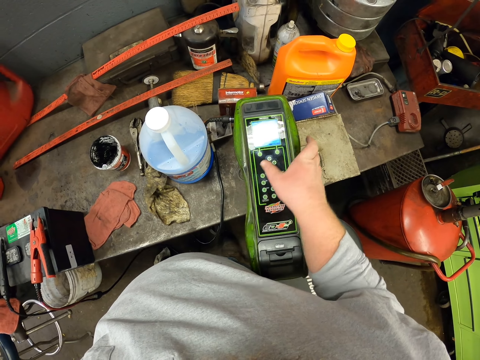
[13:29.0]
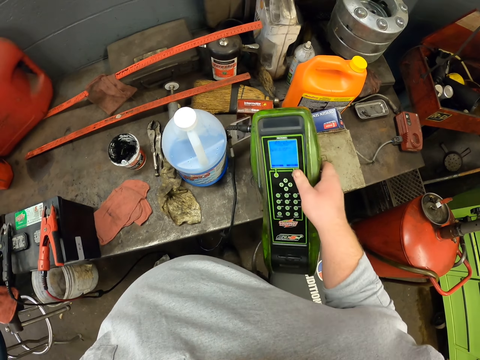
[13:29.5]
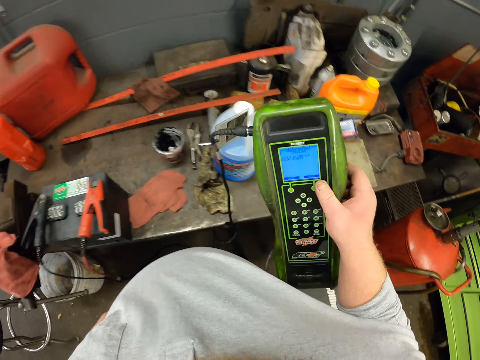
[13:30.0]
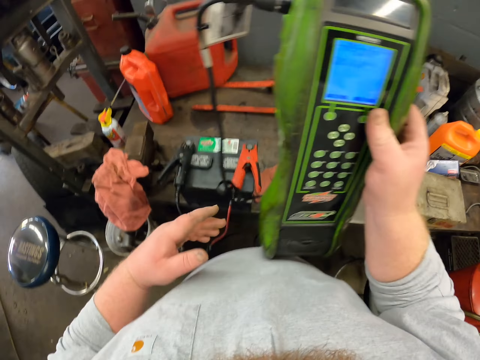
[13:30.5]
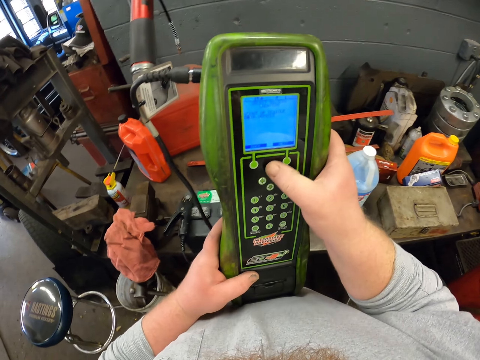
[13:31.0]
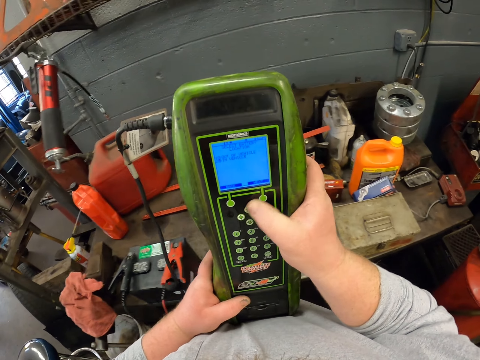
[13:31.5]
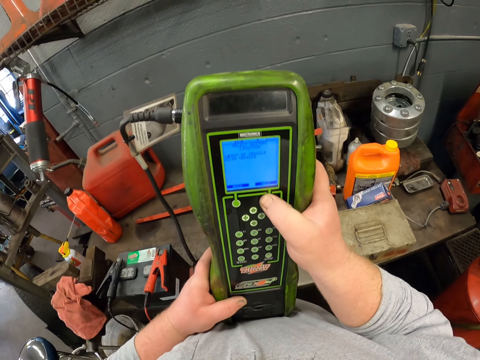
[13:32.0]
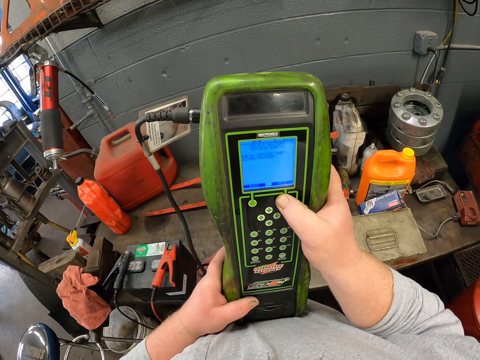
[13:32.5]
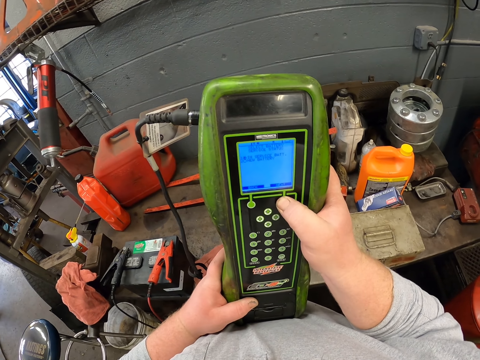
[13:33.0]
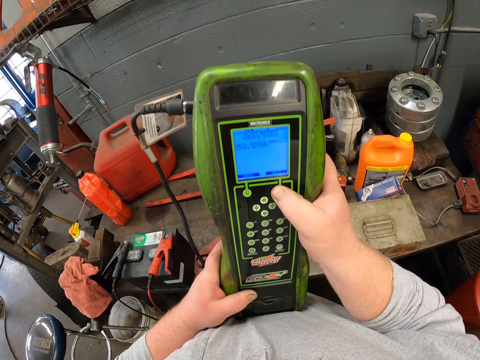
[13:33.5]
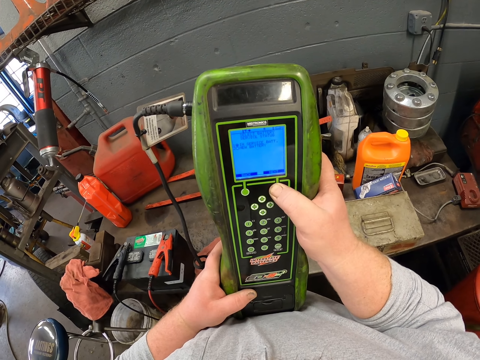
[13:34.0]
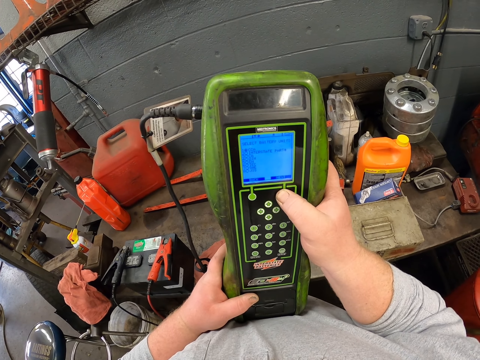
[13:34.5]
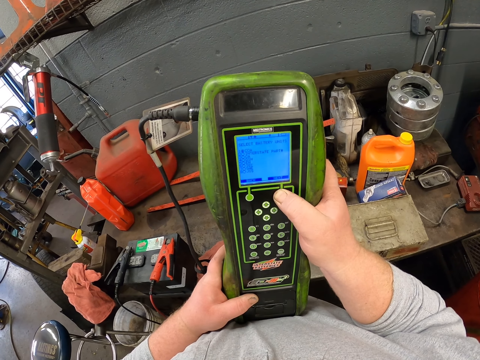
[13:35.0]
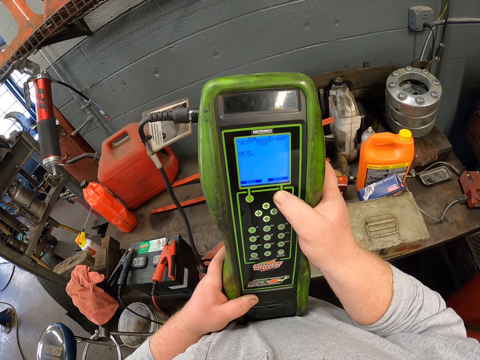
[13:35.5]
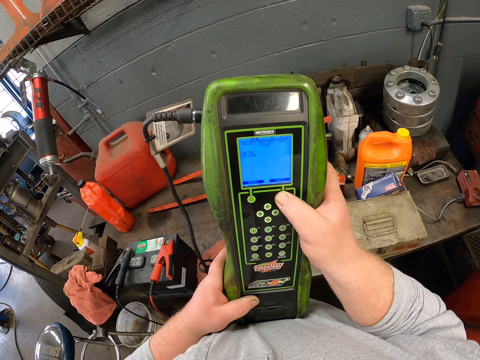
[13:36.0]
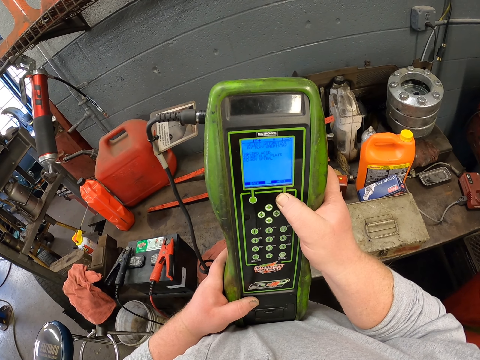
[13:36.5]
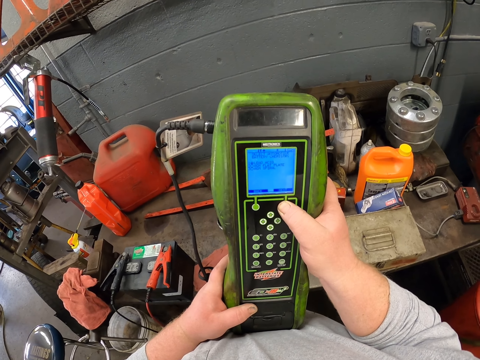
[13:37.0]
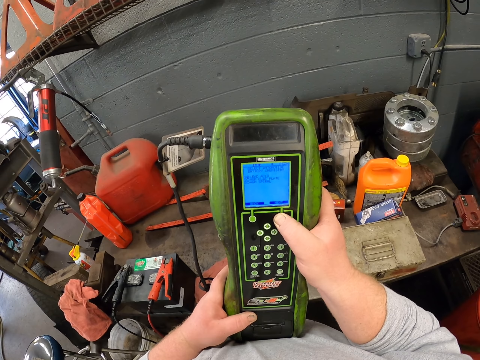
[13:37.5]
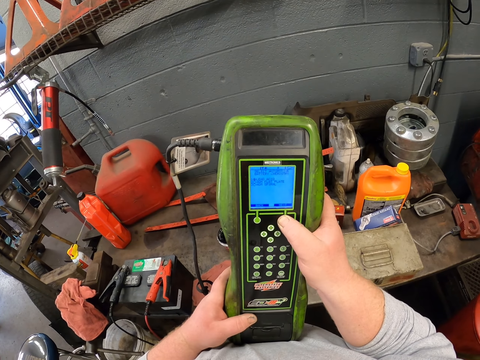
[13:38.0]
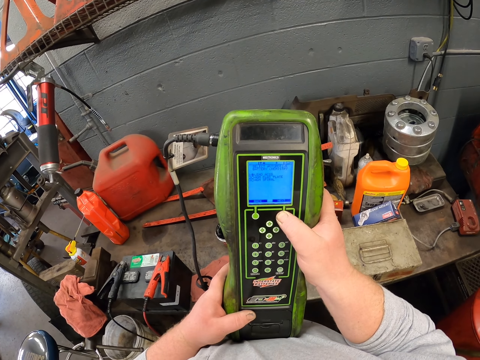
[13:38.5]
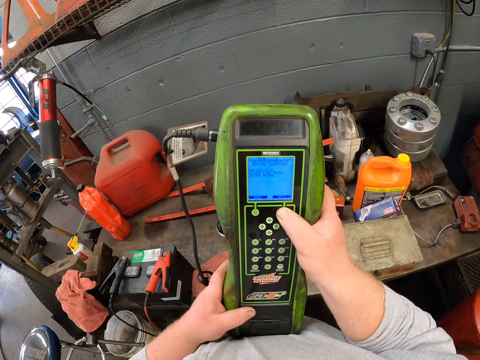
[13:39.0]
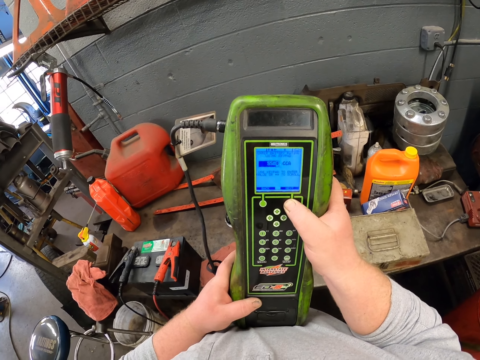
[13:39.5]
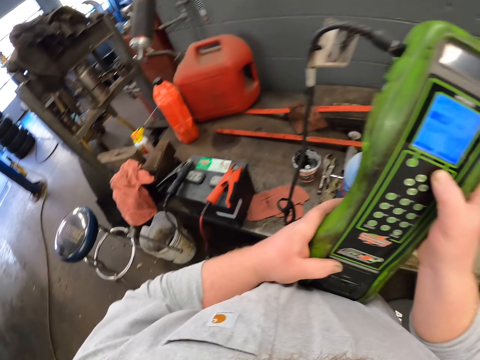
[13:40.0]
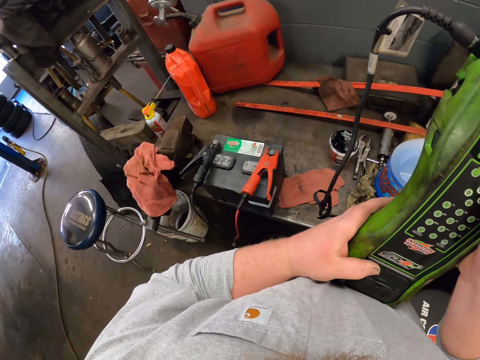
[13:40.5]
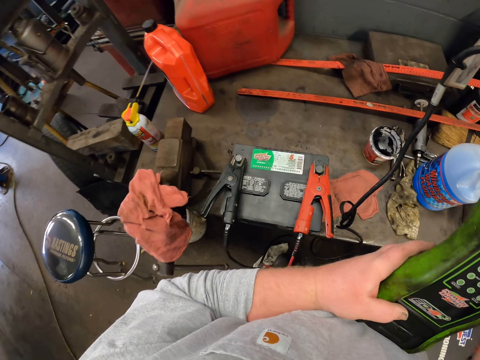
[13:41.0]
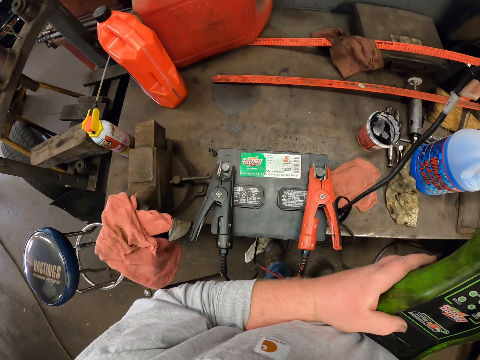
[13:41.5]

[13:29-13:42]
The camera wearer picks up the POS machine on top of the table. They dial on the POS machine. They stare at the POS machine.

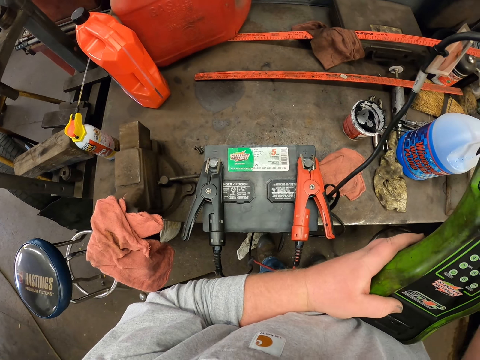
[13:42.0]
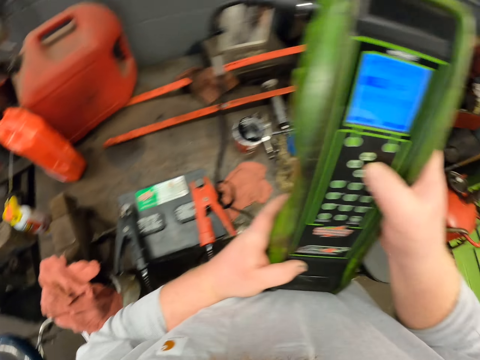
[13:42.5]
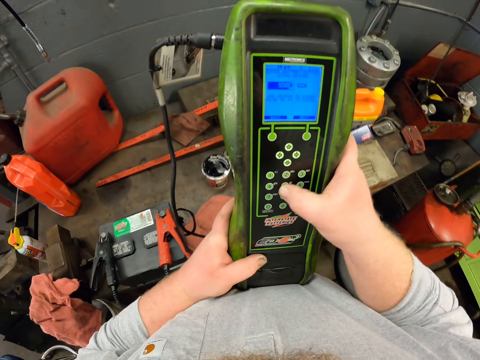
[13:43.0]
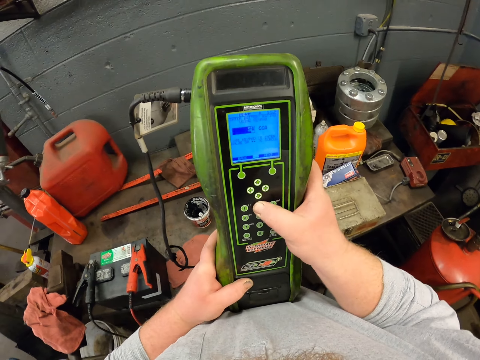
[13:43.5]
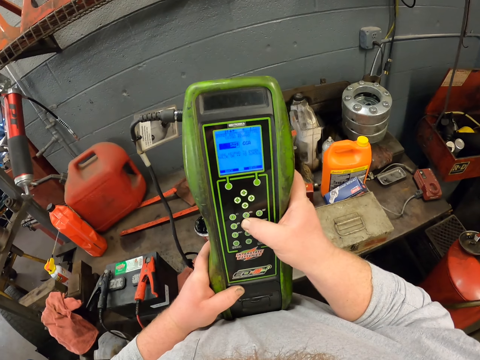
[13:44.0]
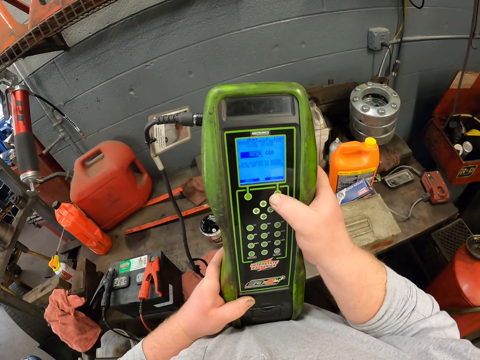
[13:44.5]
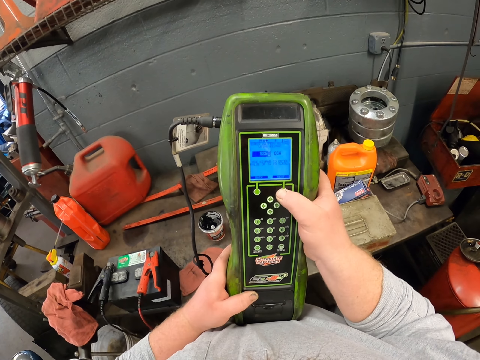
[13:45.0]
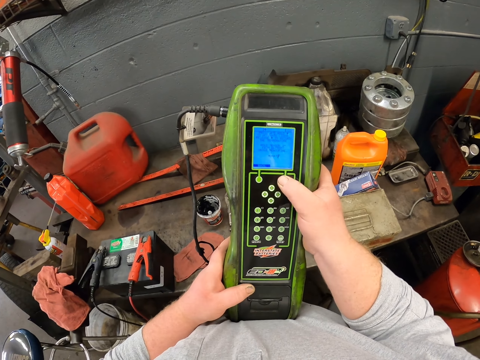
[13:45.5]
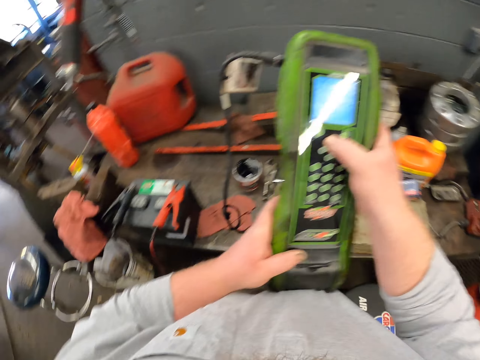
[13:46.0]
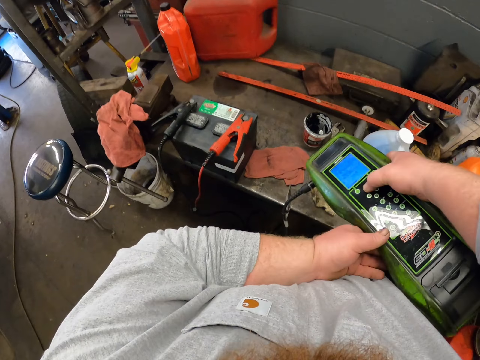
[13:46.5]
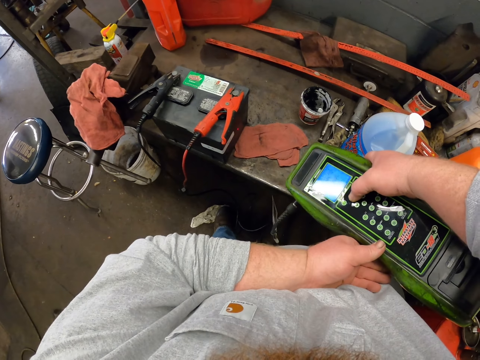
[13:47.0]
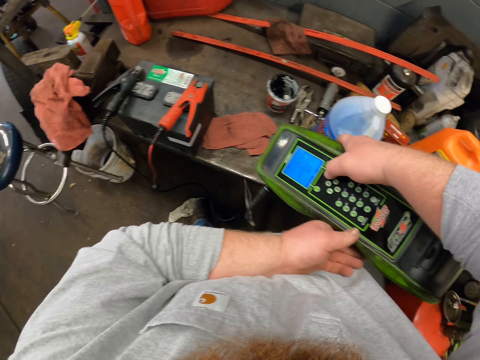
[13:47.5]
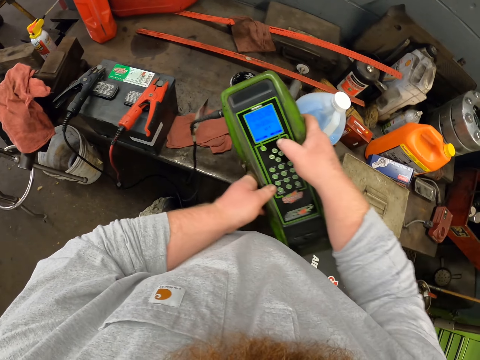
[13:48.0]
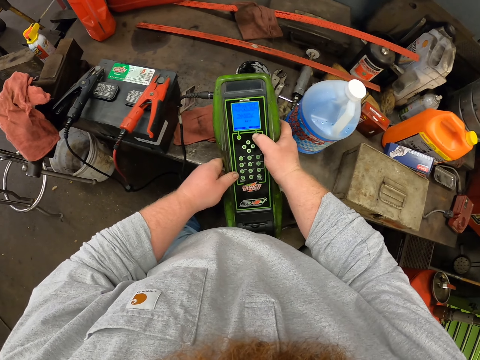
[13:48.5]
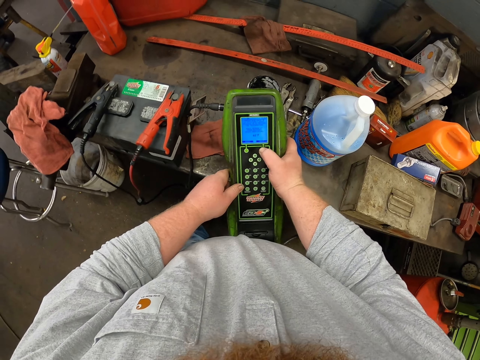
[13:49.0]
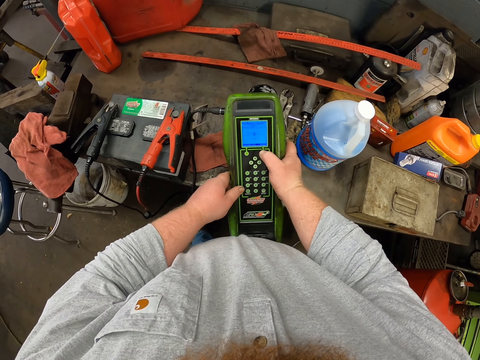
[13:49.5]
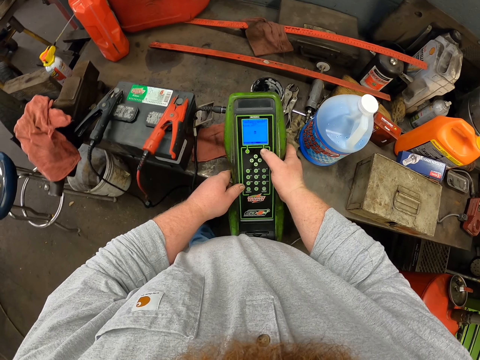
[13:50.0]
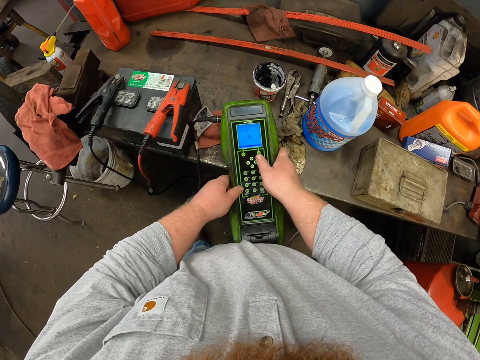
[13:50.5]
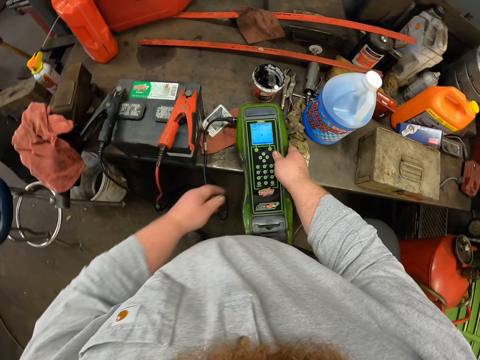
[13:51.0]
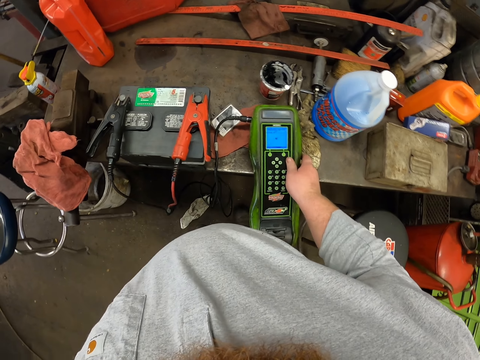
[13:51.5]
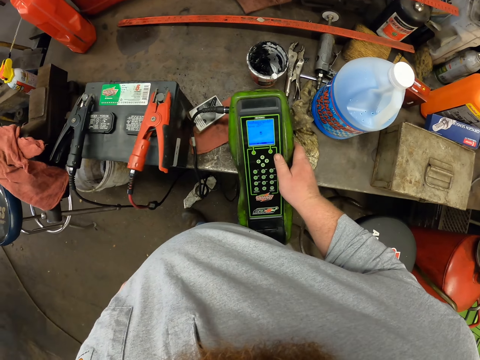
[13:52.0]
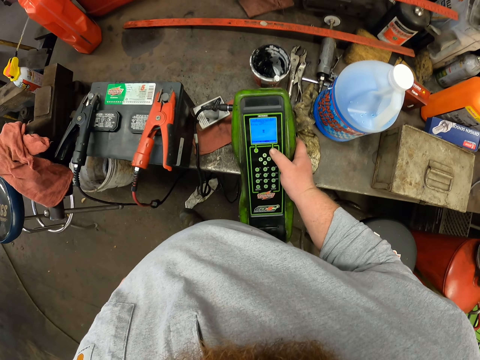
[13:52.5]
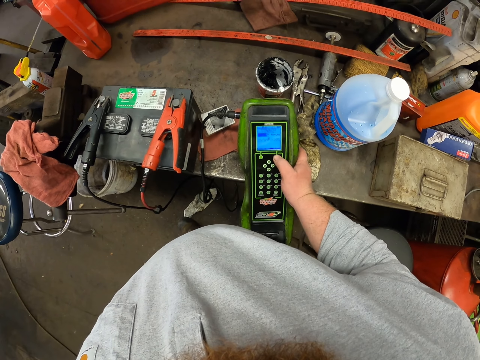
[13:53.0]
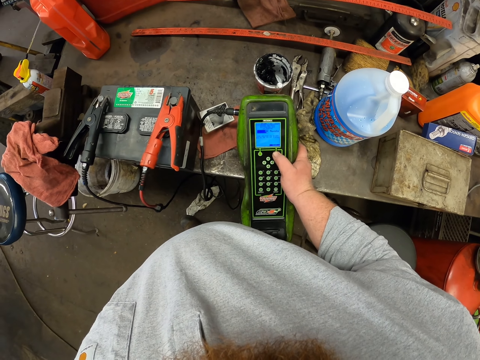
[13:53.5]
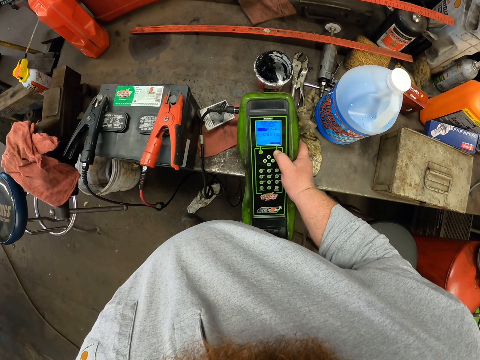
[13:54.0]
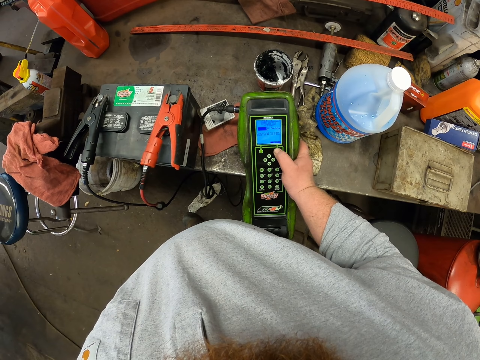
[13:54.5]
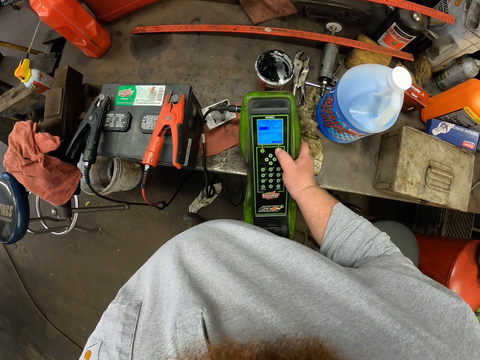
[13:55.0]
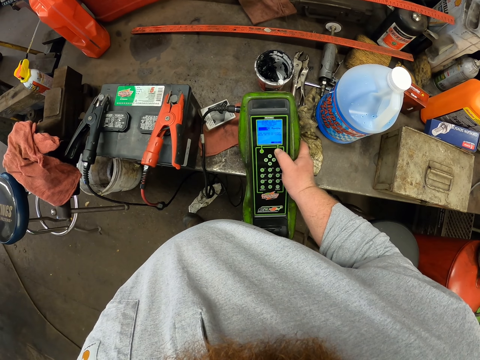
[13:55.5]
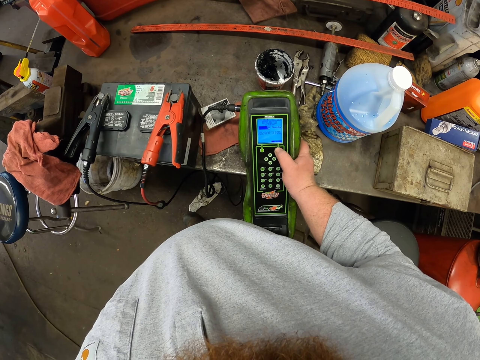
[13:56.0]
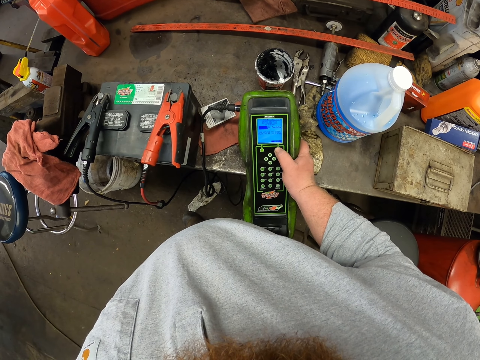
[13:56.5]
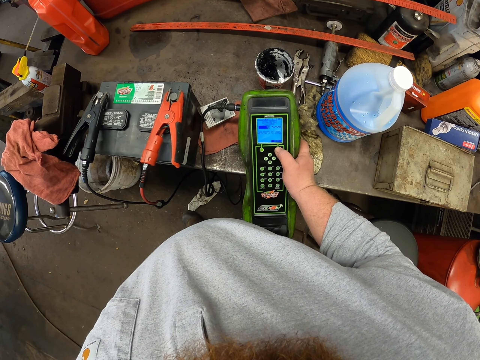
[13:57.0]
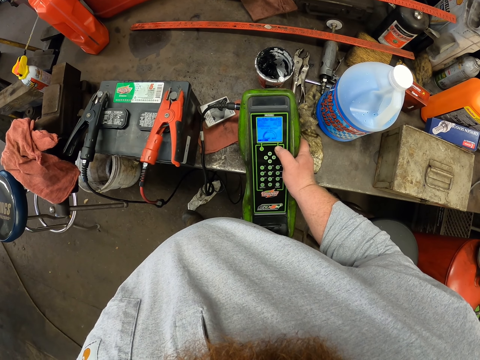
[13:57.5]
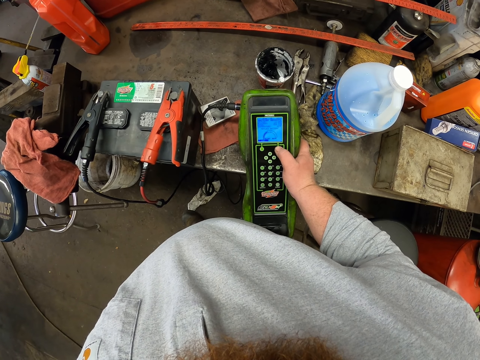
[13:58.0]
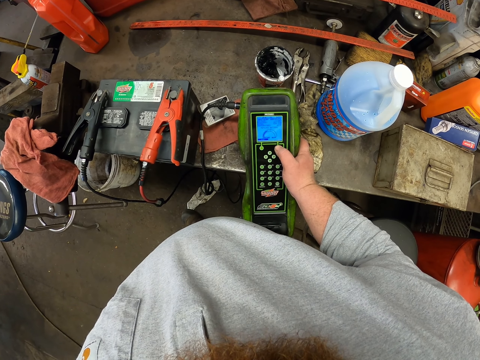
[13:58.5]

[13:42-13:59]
The camera wearer dials on the POS machine. They put the mobile banking on top of the table. They put the point of sale device on the table. They dial on the mobile banking machine and stare at the mobile banking machine.
